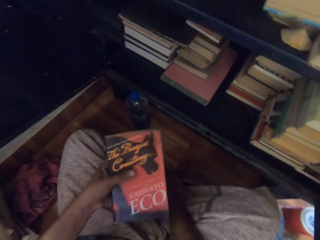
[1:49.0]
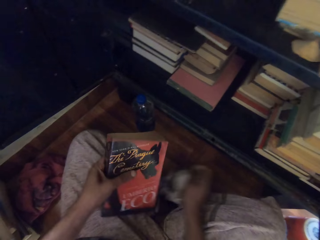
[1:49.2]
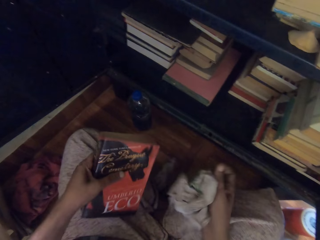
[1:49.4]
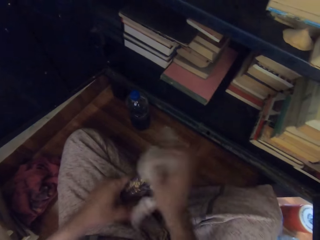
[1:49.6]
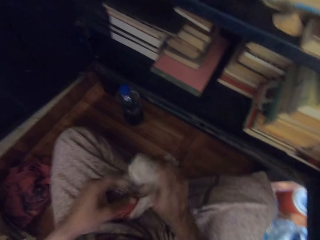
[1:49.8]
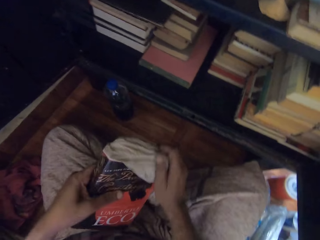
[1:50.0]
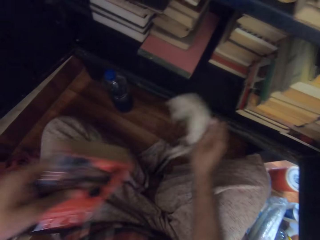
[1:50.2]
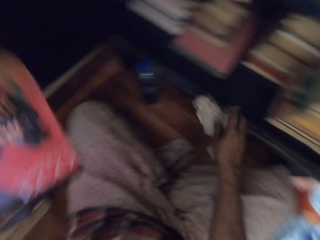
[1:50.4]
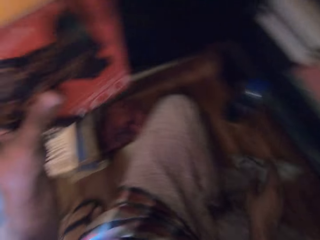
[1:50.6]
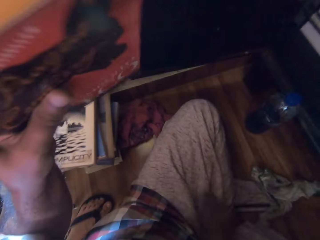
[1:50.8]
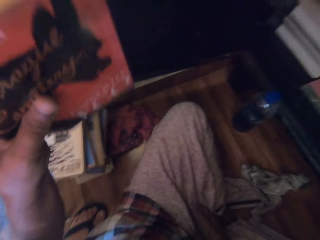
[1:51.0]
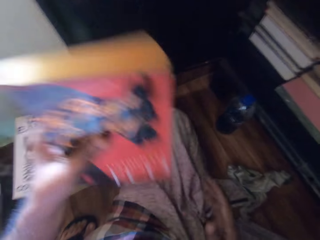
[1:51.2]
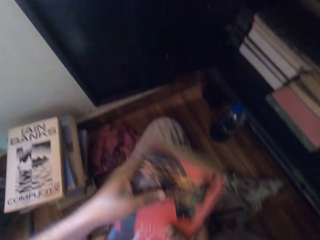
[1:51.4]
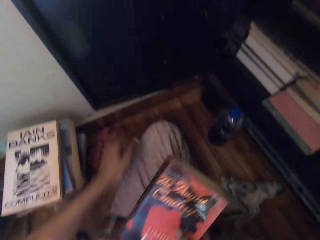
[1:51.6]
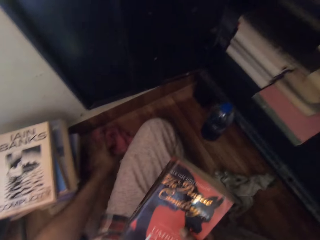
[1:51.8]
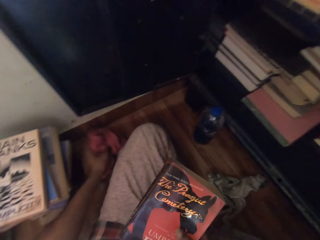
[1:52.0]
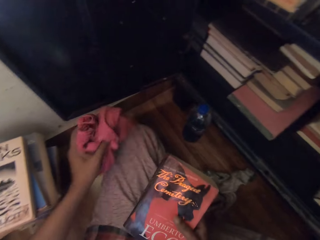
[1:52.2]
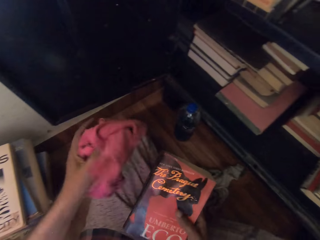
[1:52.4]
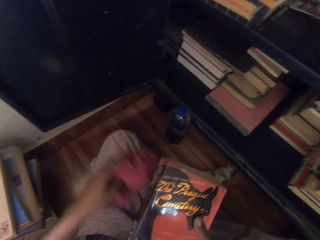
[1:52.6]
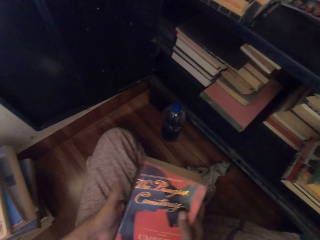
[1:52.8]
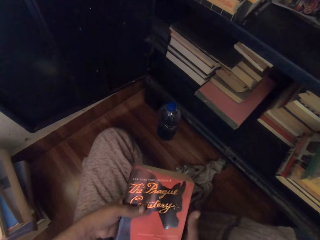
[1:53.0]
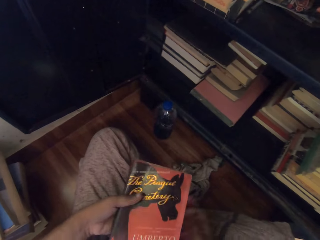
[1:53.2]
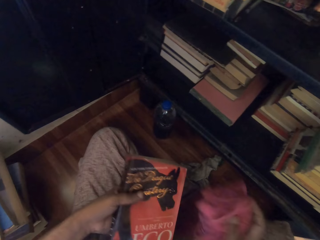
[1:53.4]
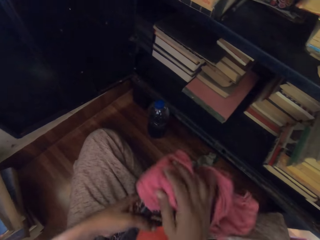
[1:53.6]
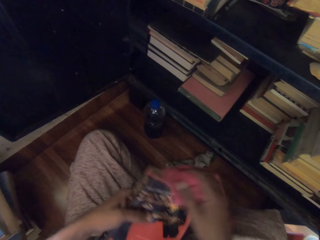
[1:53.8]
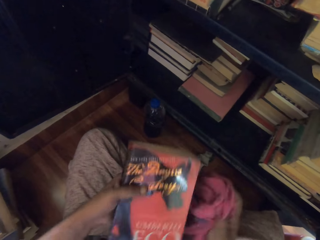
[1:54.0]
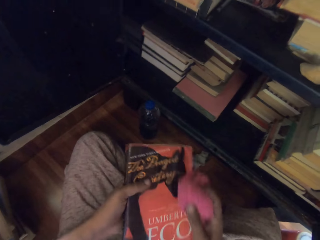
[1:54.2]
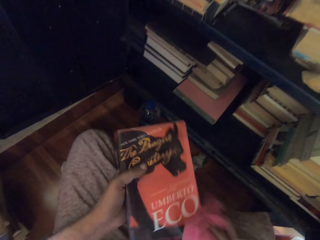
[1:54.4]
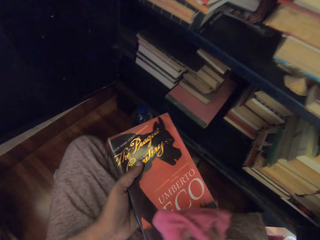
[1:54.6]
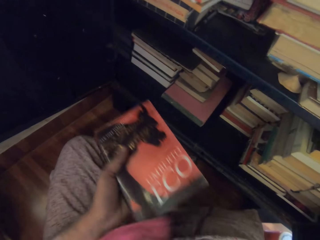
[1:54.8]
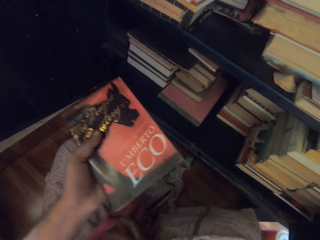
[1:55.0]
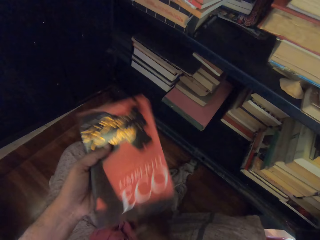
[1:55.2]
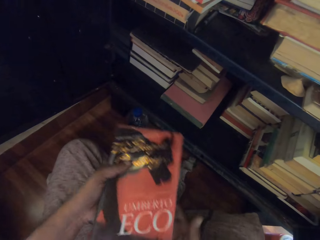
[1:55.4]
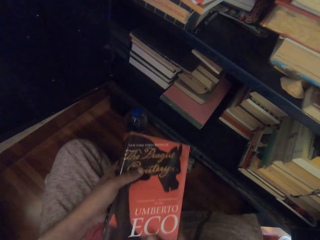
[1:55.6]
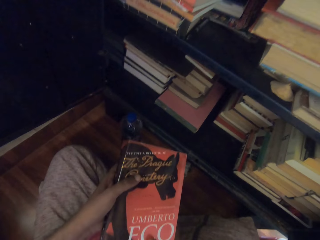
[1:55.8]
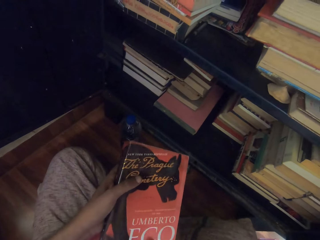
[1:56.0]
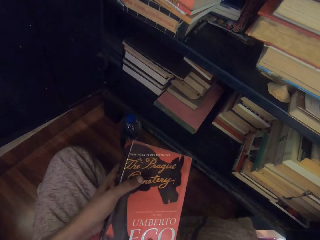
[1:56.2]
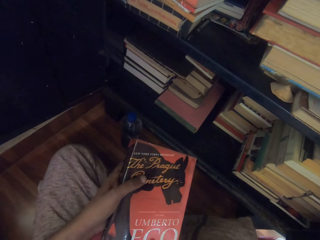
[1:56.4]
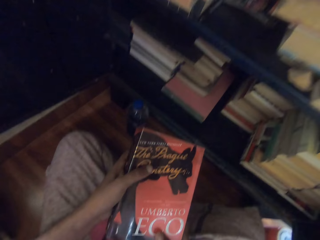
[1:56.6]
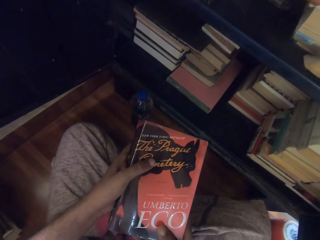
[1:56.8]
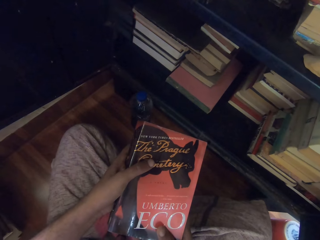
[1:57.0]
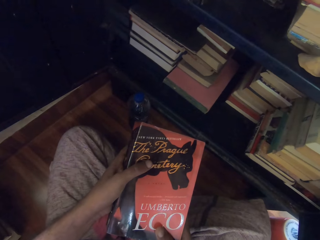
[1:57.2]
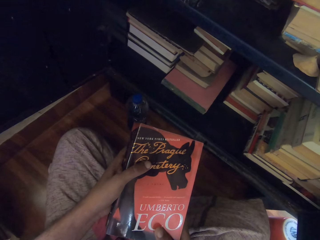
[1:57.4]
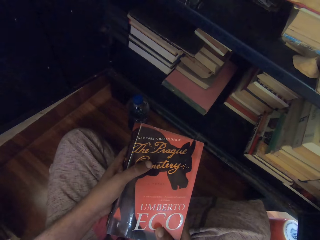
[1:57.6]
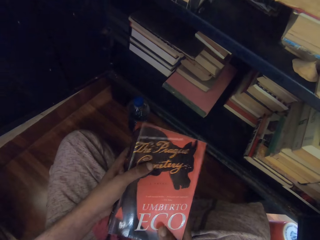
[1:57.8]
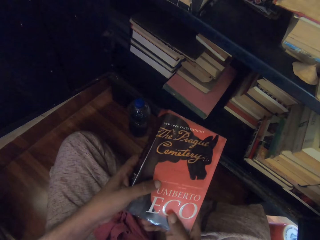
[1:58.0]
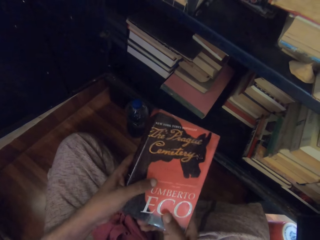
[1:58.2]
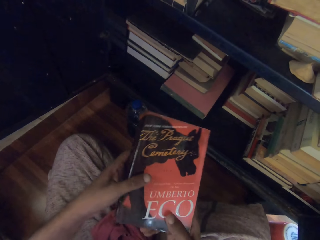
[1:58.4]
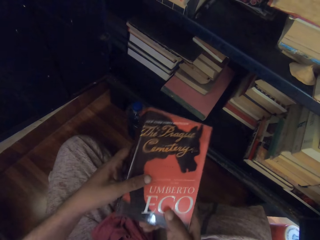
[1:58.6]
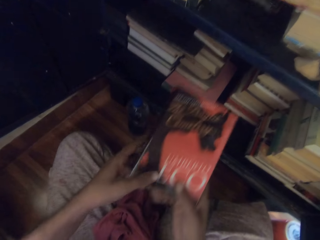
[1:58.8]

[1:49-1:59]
The camera wearer picks up the rag on the floor with his right hand. He cleans the book in his left hand with the rag in his right hand. He drops the rag in his right hand on the floor. He raises the book in his left hand towards the camera on his head. He passes the book in his left hand to his right hand. He picks up the rag on the floor with his left hand. He passes the book in his right hand to his left hand. He passes the rag in his left hand to his right hand. He cleans the book in his left hand with the rag in his right hand. The boy converses with the camera wearer. The camera wearer drops the rag in his right hand on the floor. He holds the book with both hands.

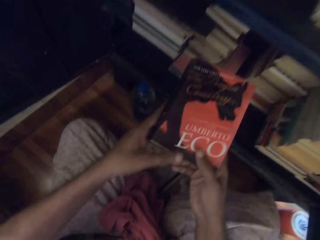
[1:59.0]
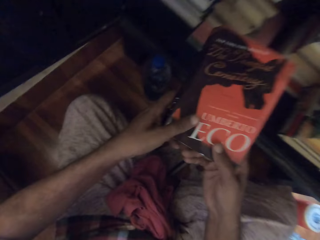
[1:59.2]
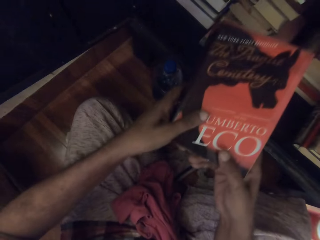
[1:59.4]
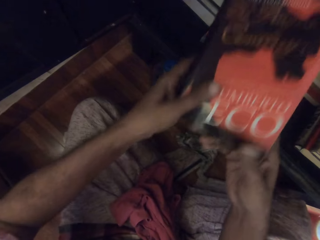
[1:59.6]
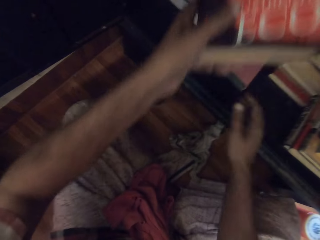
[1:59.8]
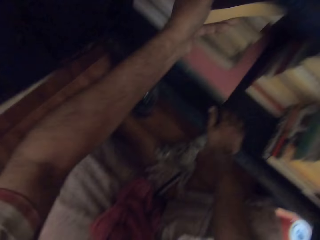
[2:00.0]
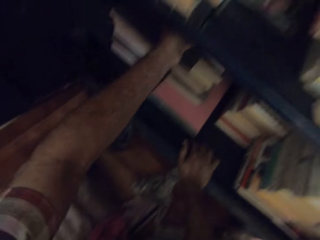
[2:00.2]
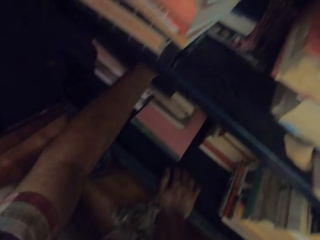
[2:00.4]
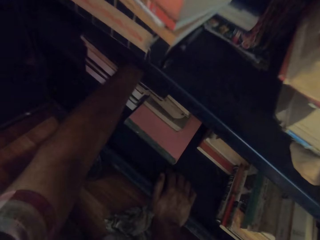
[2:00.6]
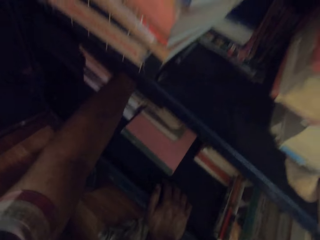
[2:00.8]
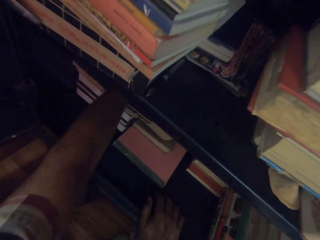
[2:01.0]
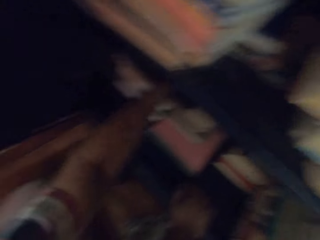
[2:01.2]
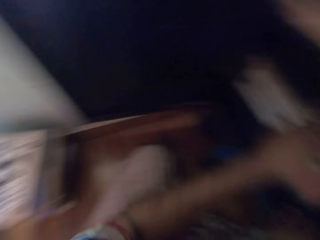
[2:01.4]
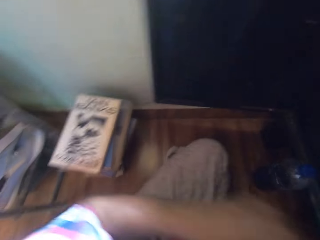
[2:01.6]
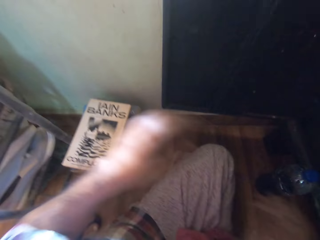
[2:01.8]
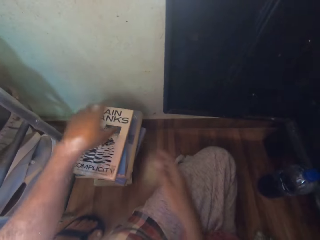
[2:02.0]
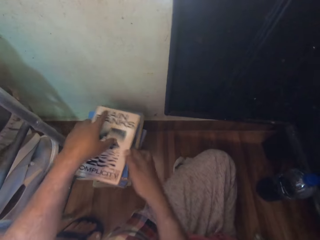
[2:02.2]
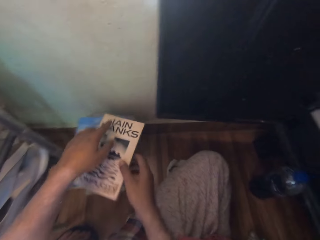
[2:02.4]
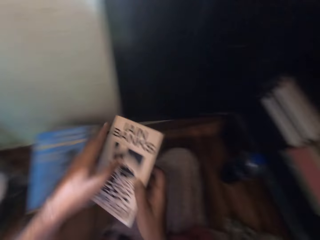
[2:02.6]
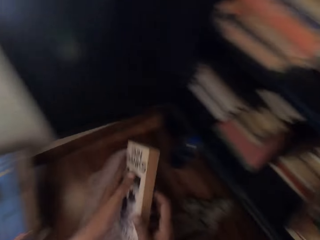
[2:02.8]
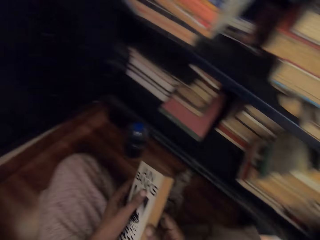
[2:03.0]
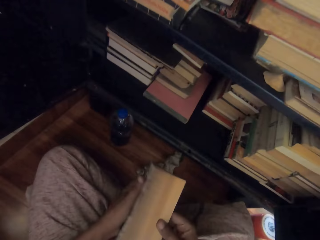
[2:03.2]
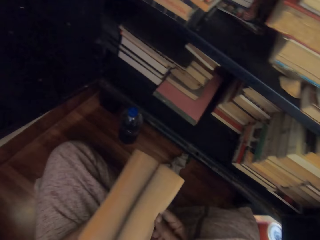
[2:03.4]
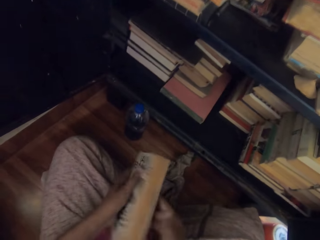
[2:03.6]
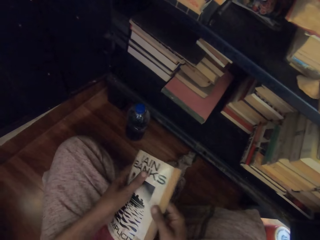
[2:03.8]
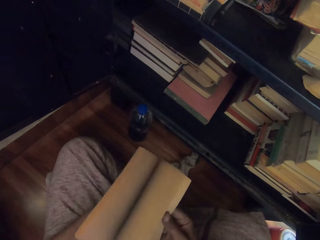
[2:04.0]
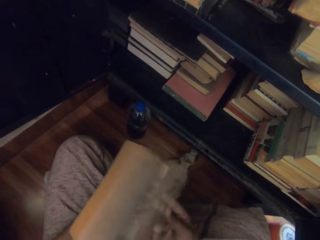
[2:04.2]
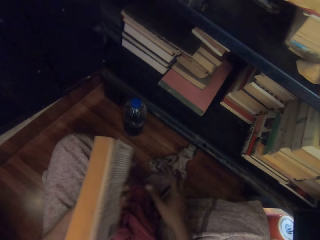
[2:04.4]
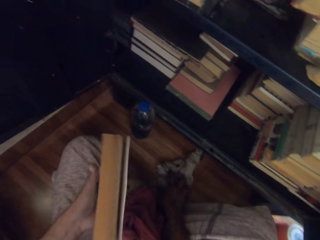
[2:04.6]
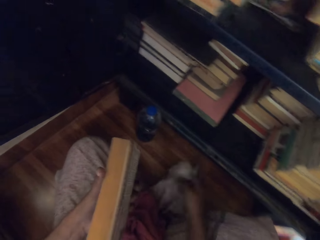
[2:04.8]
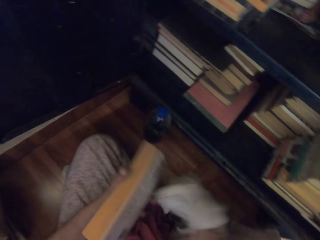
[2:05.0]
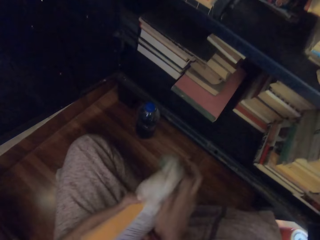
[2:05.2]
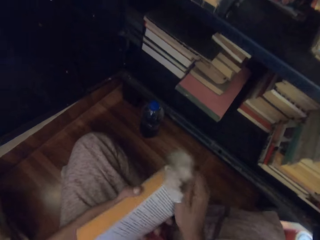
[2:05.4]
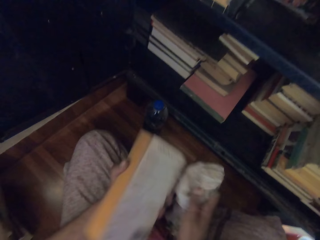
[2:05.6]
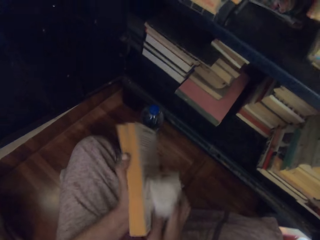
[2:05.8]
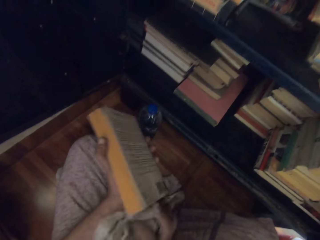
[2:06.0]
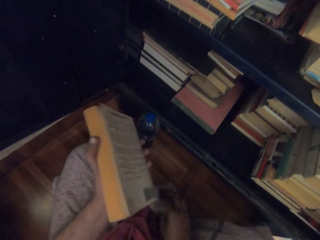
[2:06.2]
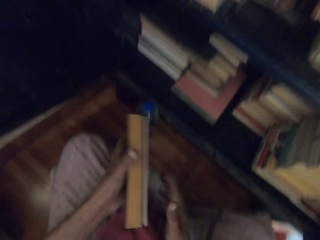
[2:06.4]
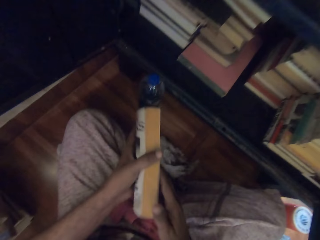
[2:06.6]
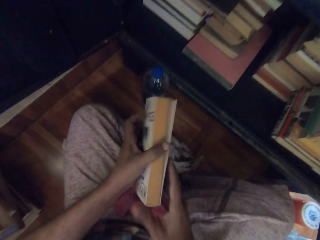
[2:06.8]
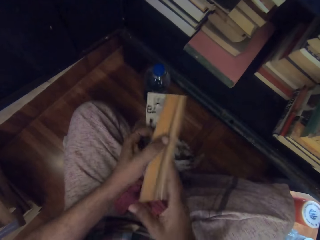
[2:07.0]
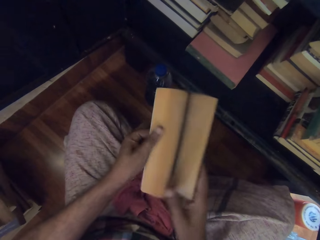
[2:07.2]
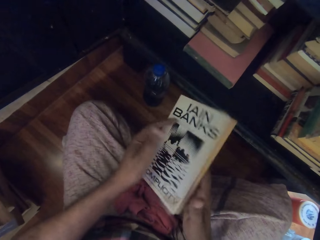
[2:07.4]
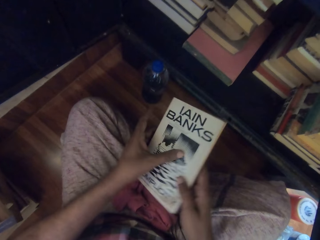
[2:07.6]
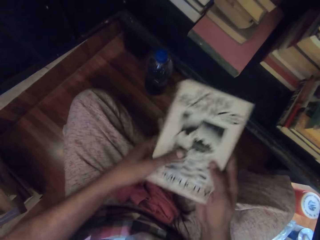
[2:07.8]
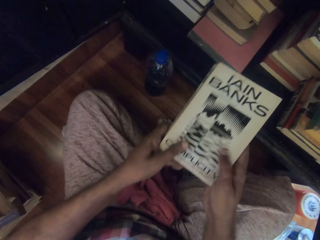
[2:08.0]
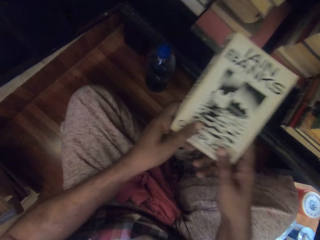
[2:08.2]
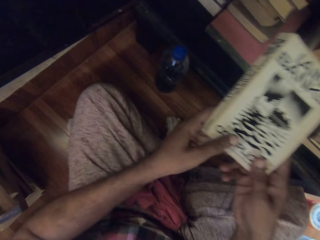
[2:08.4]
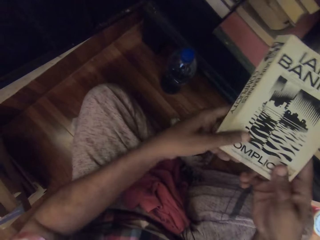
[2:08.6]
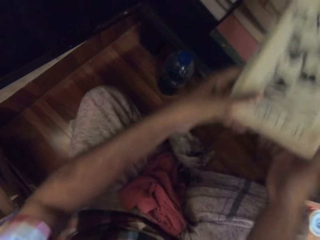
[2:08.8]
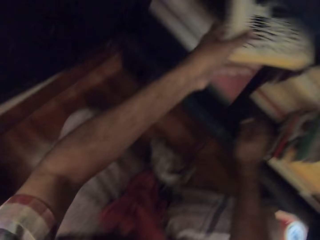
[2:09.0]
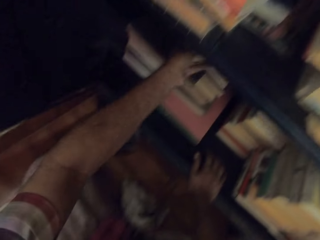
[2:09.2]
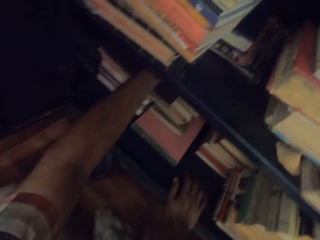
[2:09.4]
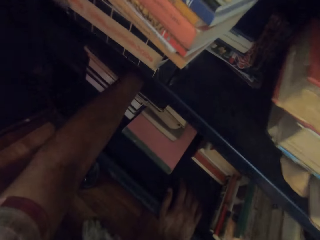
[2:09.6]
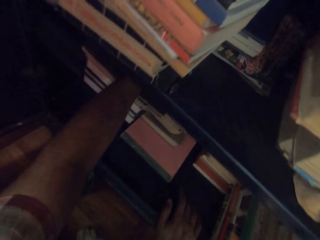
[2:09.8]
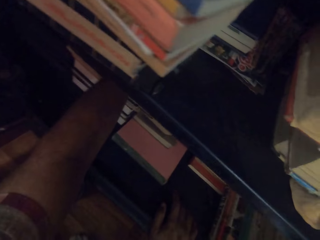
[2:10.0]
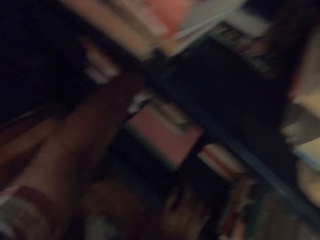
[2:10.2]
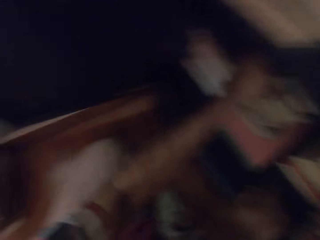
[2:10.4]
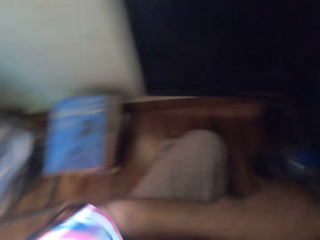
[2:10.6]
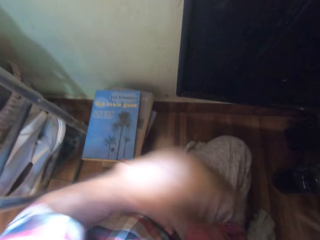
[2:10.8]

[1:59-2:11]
The camera wearer places the book inside the cabinet with his left hand. He picks a book from the pile of books on the floor with his hands. He flips the pages of the book in his left hand with his right hand. He opens the book. He picks up the rag on the floor with his right hand. He cleans the book in his left hand with the rag in his right hand. He drops the rag in his right hand on the floor. He flips the pages of the book in his left hand to his right hand. He places the book inside the cabinet with his left hand.
